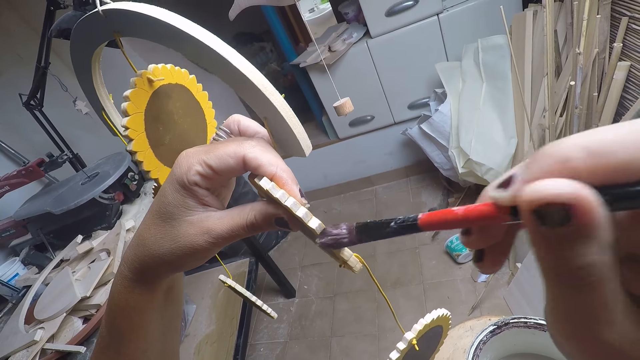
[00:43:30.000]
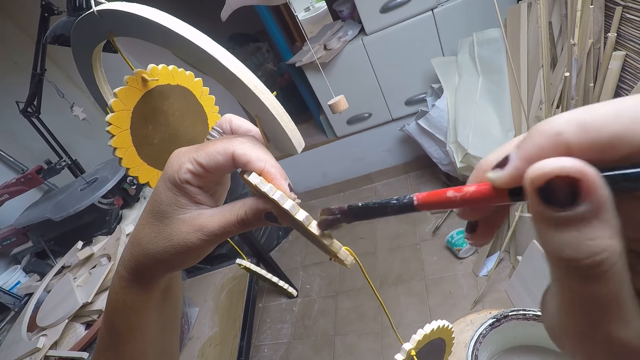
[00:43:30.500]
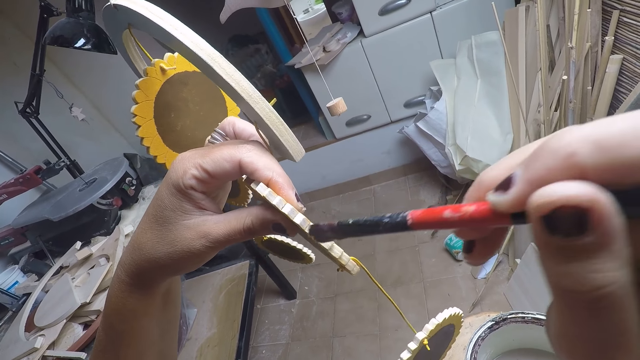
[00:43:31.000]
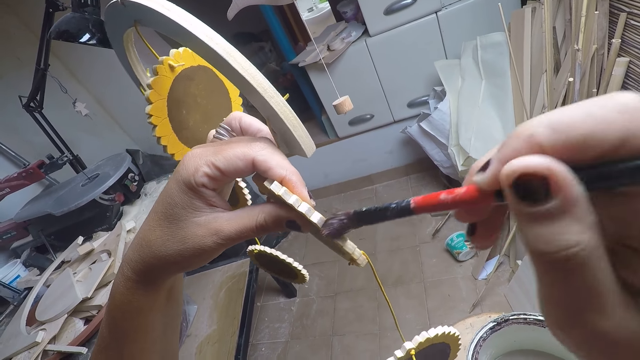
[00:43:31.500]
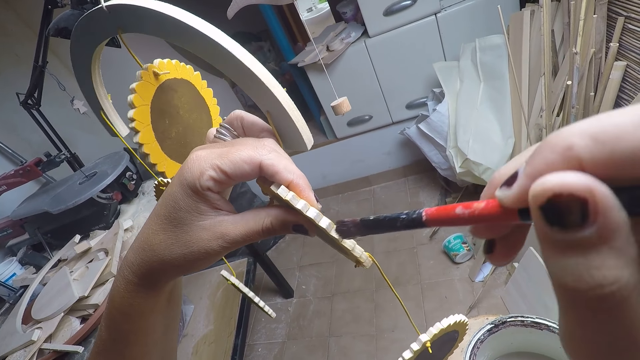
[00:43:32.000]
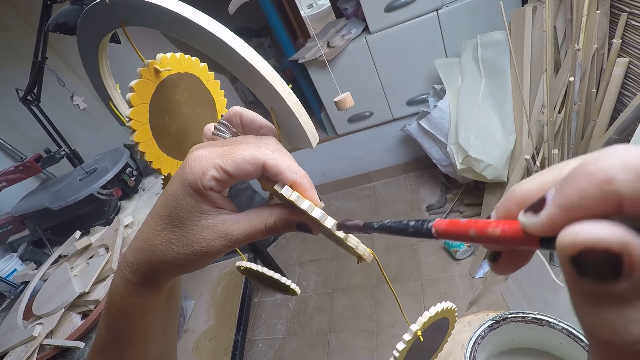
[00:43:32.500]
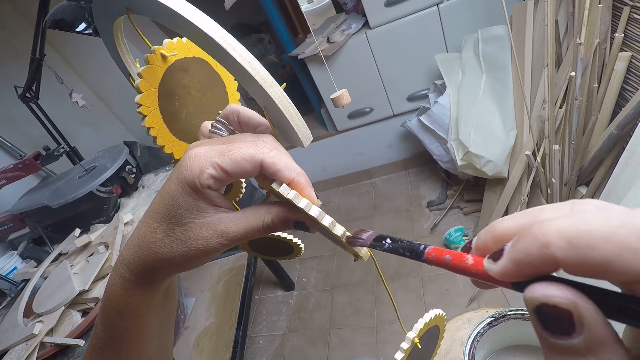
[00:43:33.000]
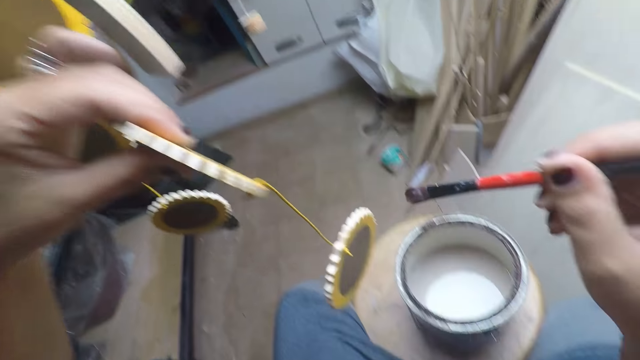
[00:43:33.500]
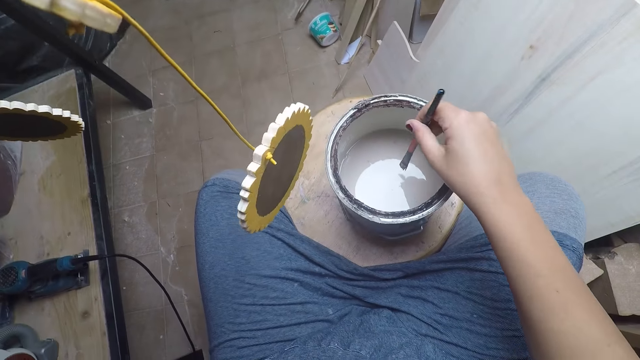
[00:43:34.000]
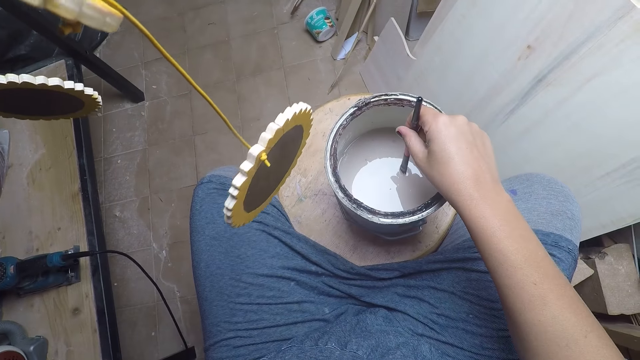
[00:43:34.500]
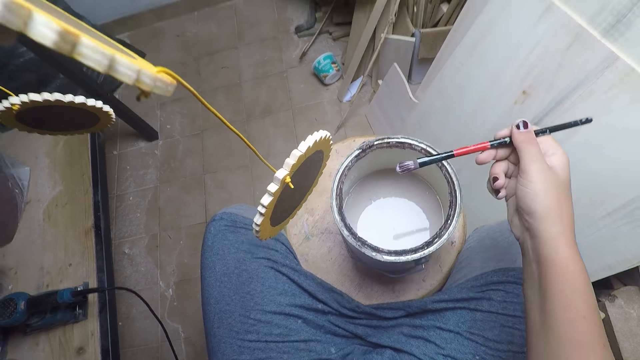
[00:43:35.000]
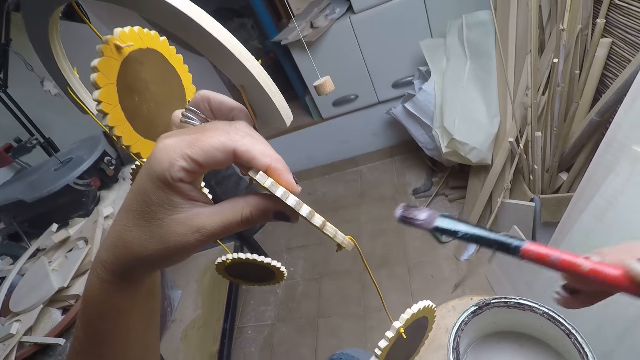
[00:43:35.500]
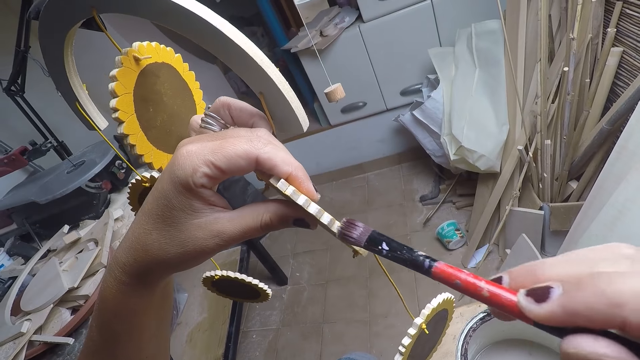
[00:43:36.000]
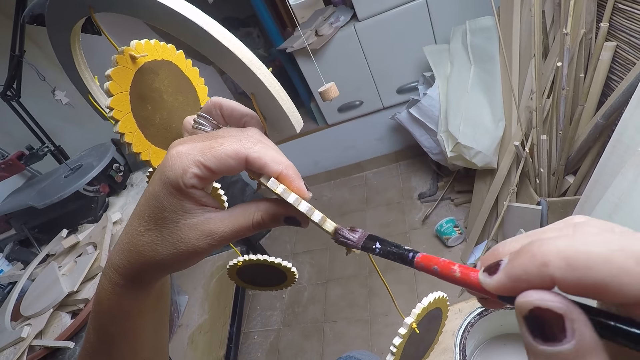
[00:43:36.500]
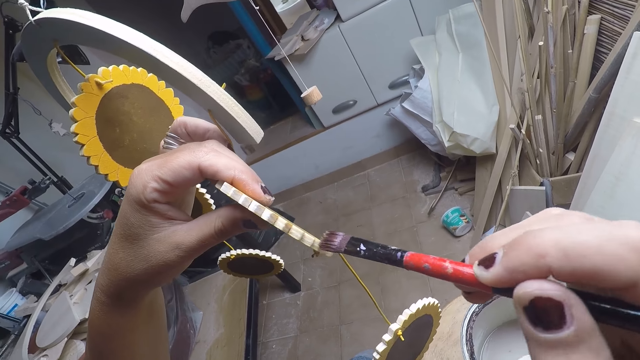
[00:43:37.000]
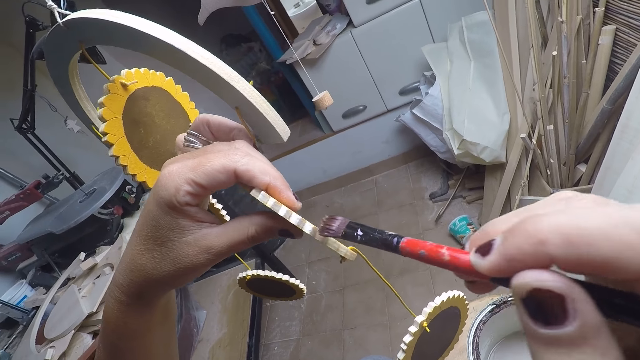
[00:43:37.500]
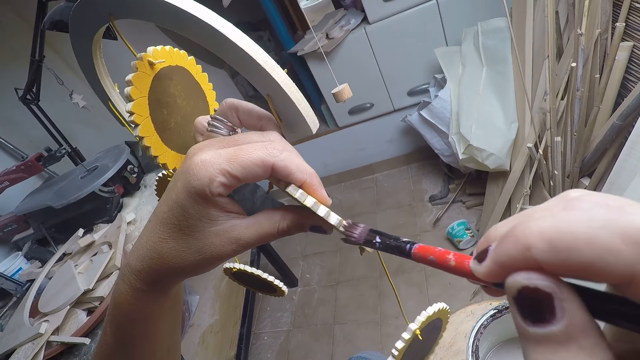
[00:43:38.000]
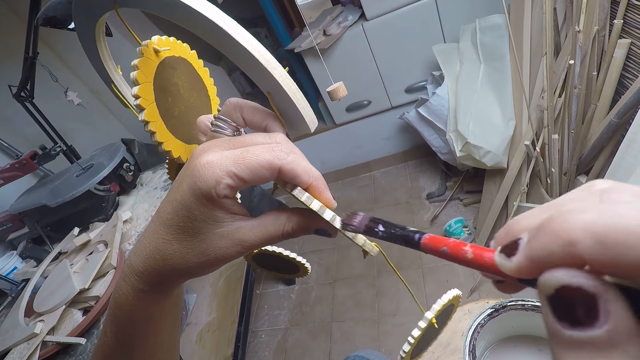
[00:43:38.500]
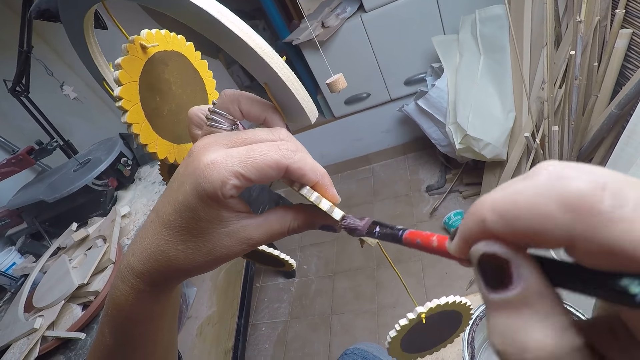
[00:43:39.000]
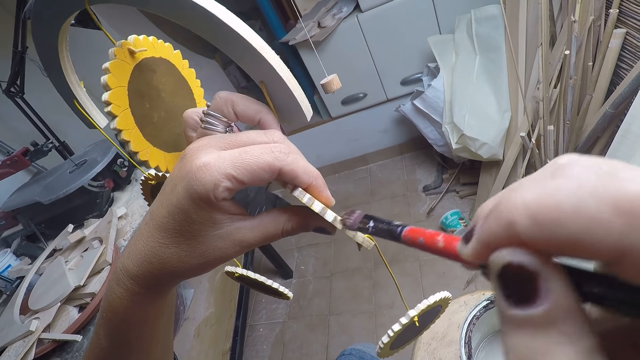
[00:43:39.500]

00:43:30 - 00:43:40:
The camera wearer dips the brush inside the paint in the container. They remove the brush from the paint. They paint the craft with the brush.

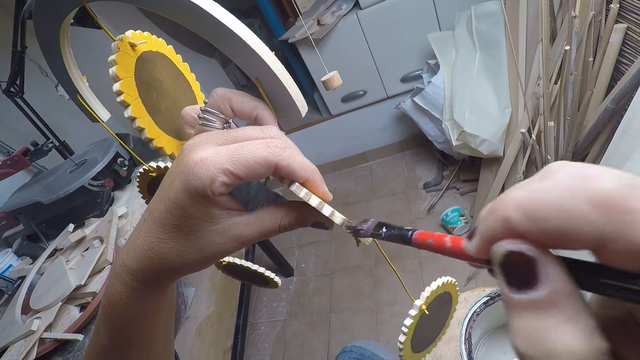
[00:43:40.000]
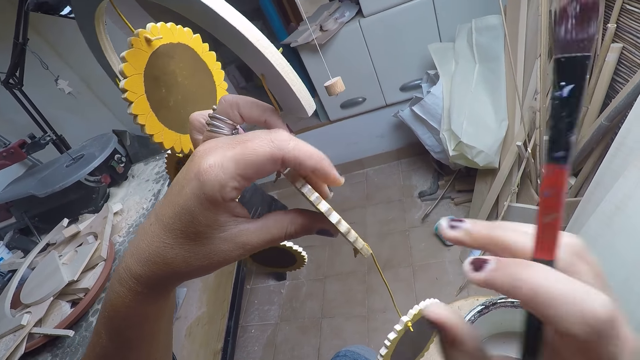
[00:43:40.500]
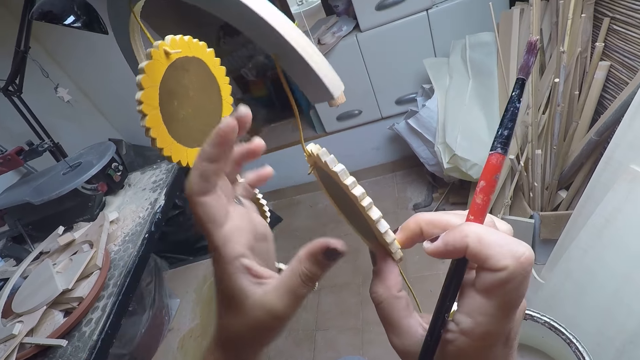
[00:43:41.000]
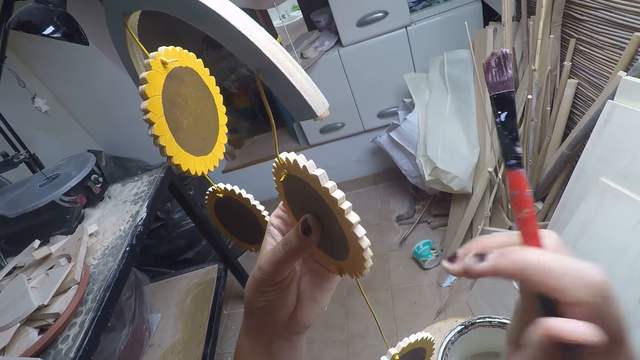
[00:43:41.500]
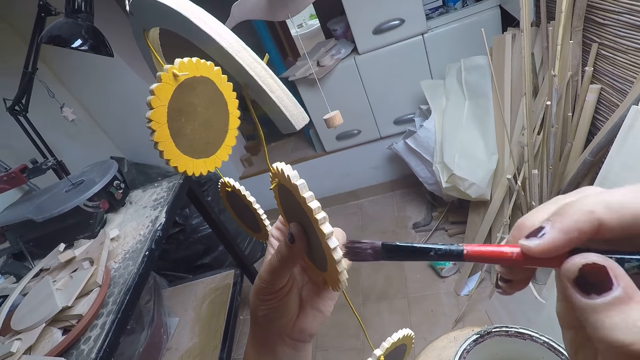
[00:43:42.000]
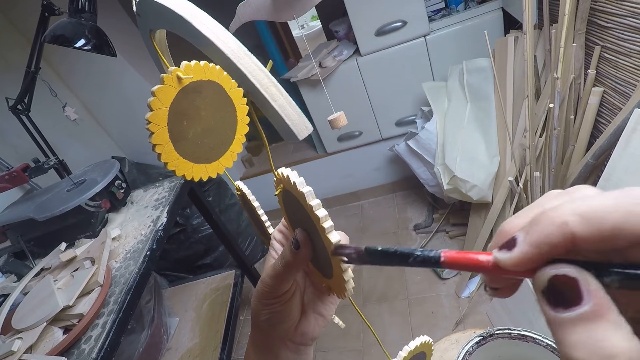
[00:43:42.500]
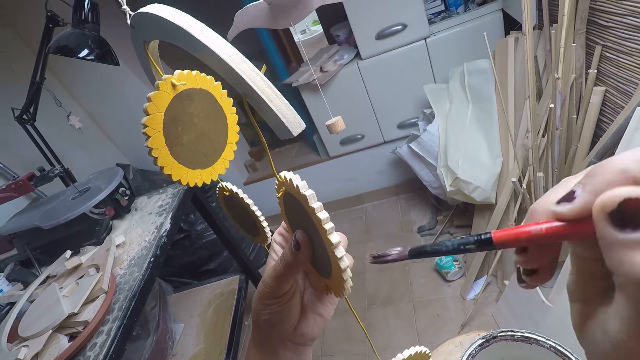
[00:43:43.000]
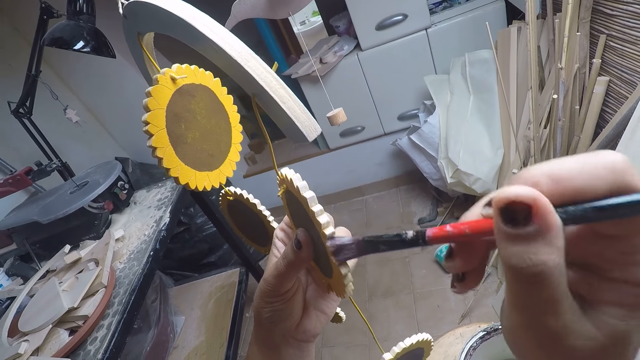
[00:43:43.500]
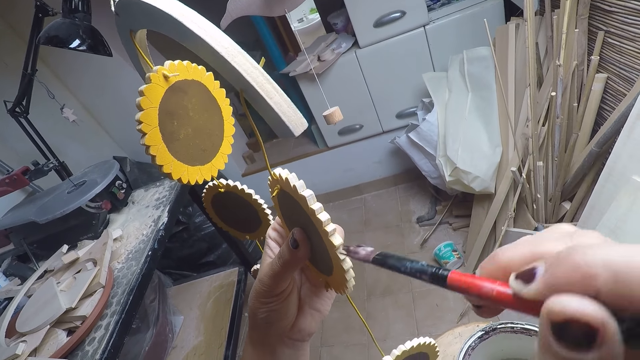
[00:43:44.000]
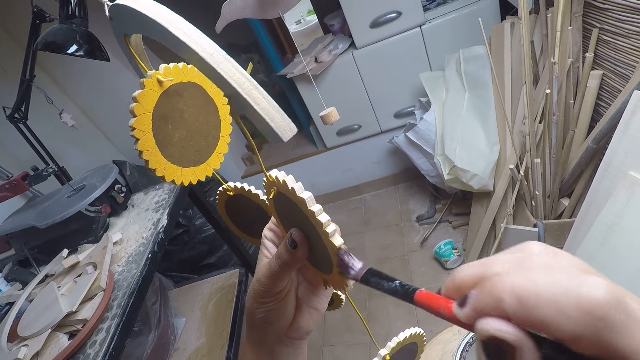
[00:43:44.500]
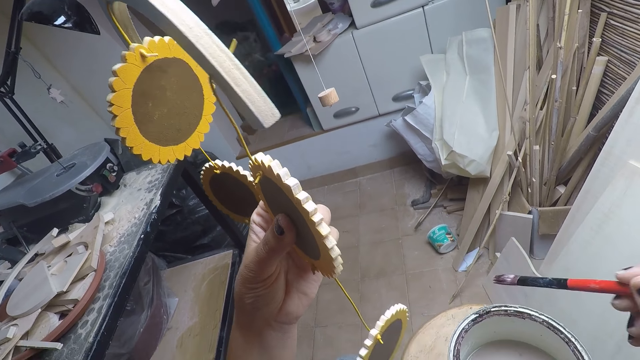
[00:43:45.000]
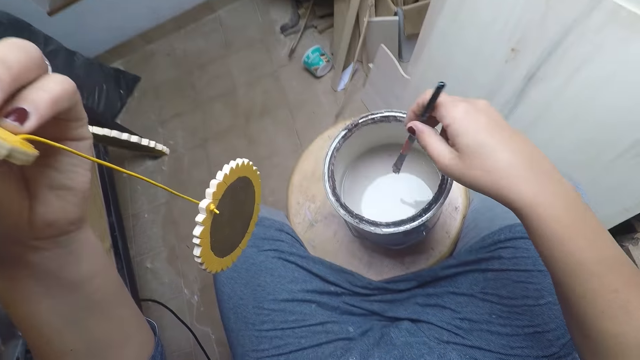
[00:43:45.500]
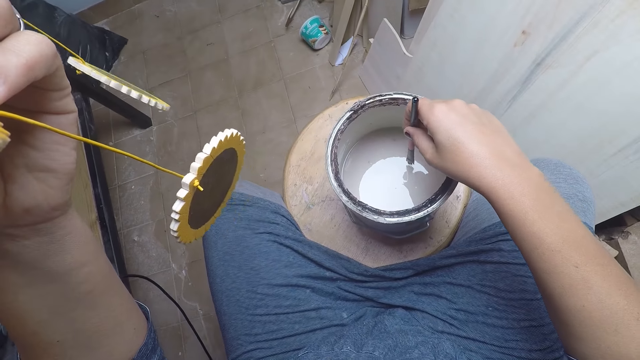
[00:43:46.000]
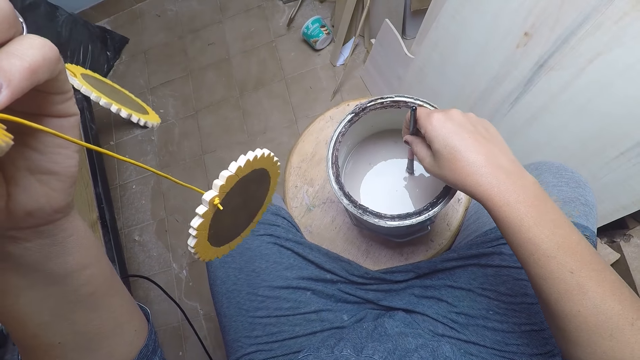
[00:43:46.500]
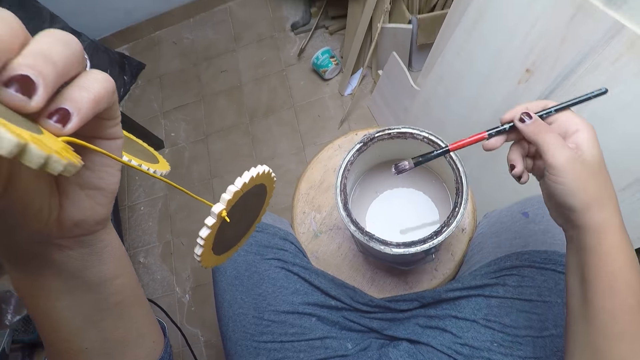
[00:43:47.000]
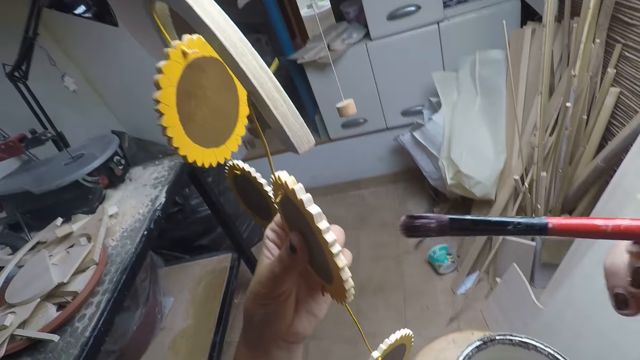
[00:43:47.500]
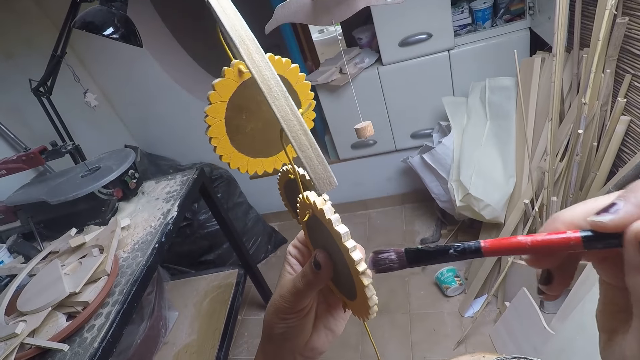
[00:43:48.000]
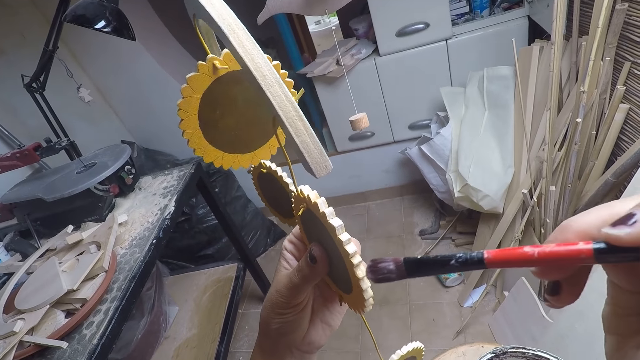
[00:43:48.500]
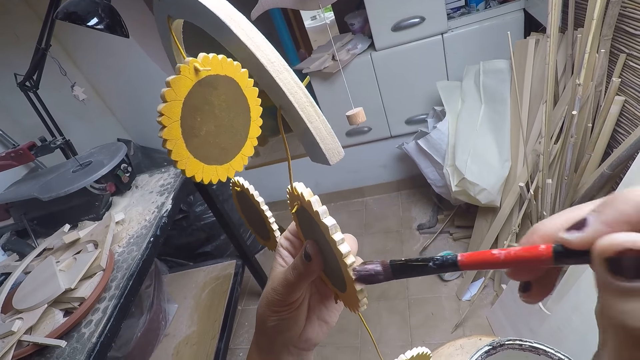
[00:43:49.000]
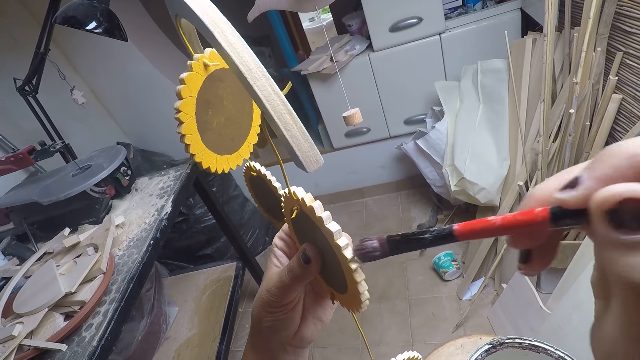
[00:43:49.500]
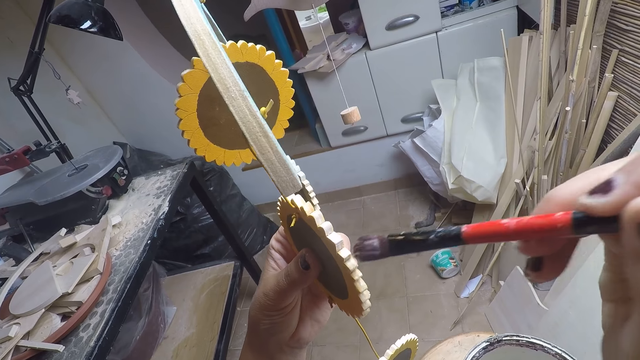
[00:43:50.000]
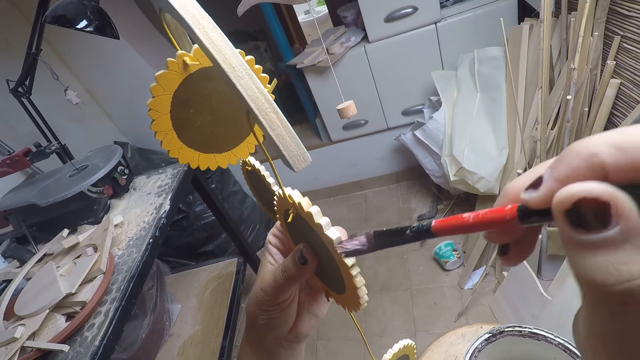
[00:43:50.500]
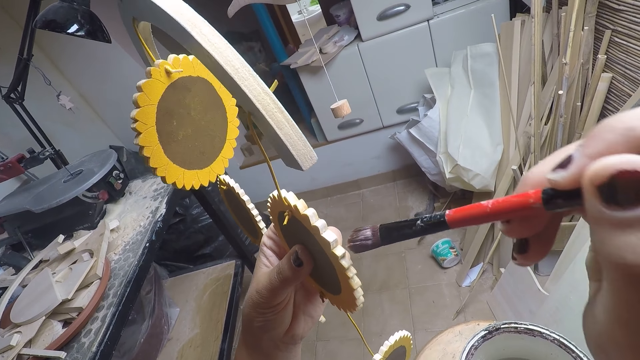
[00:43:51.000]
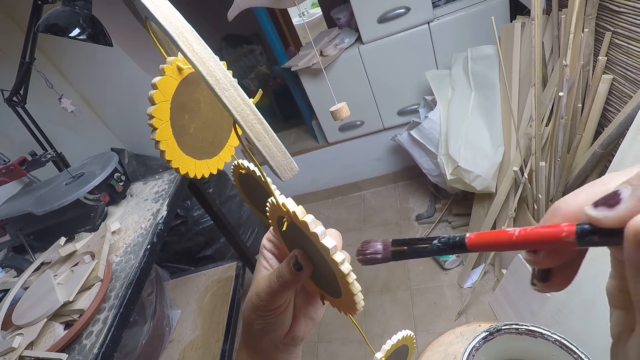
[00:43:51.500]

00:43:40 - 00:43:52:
The camera wearer holds something. They paint something. They dip the brush inside the paint in the container. They remove the brush from the paint. They paint the craft with the brush.
